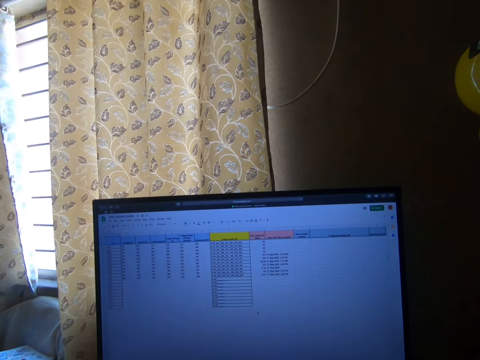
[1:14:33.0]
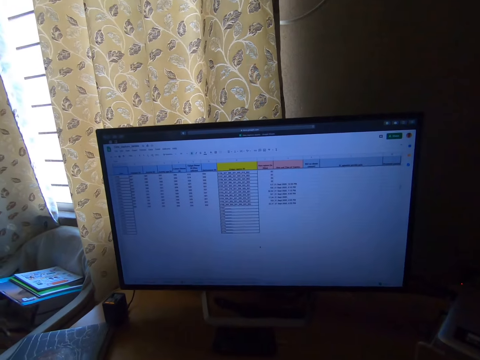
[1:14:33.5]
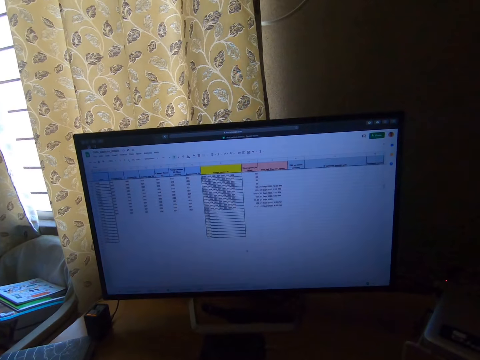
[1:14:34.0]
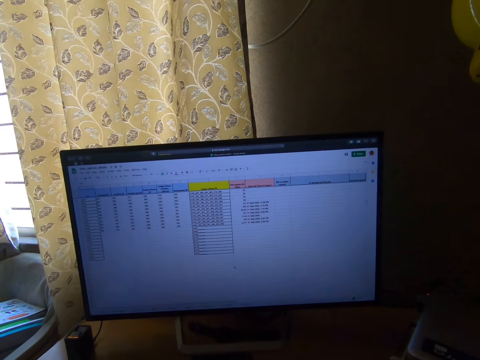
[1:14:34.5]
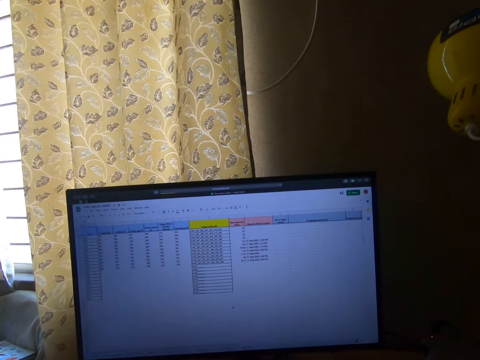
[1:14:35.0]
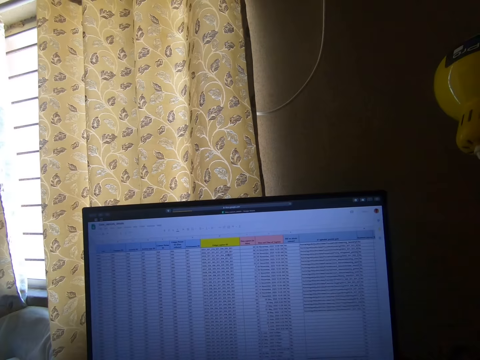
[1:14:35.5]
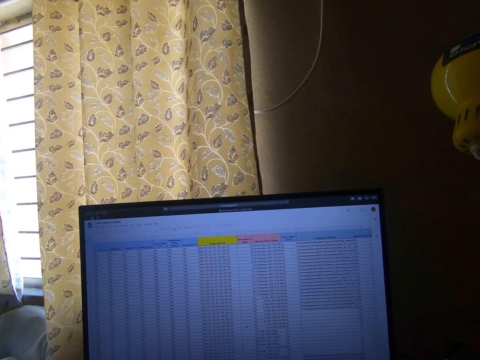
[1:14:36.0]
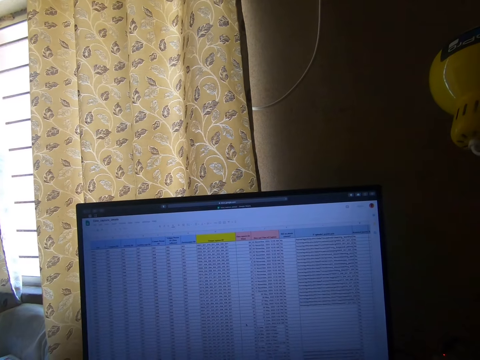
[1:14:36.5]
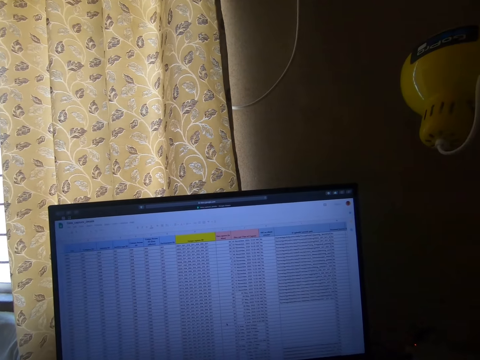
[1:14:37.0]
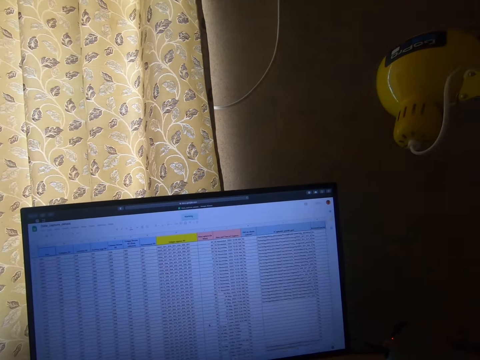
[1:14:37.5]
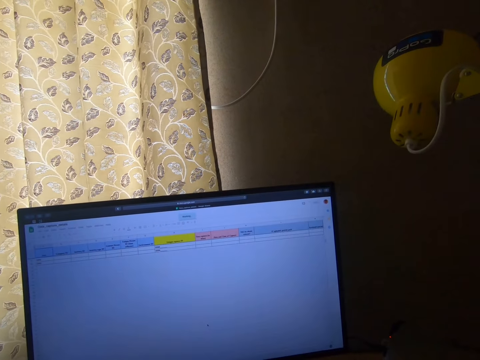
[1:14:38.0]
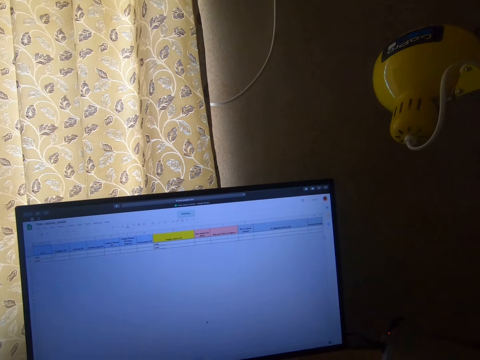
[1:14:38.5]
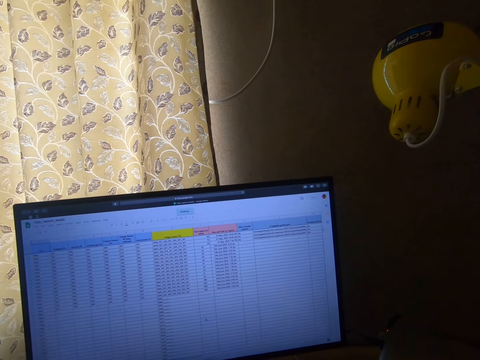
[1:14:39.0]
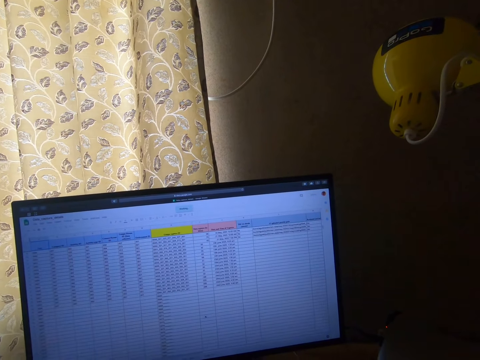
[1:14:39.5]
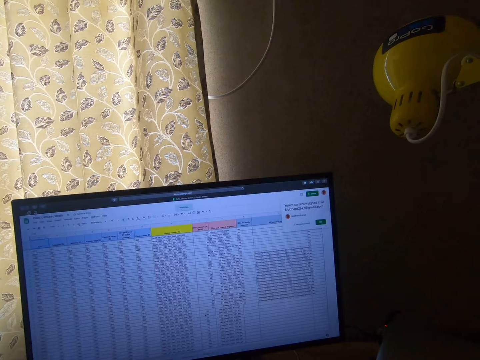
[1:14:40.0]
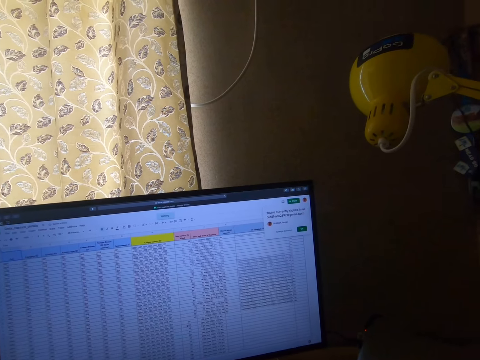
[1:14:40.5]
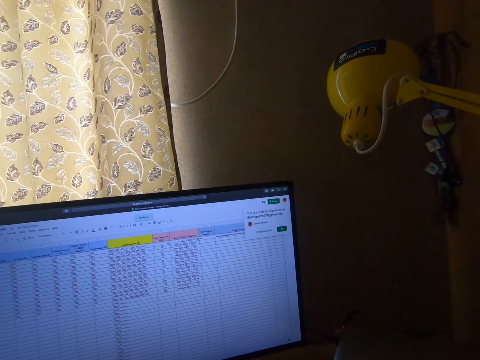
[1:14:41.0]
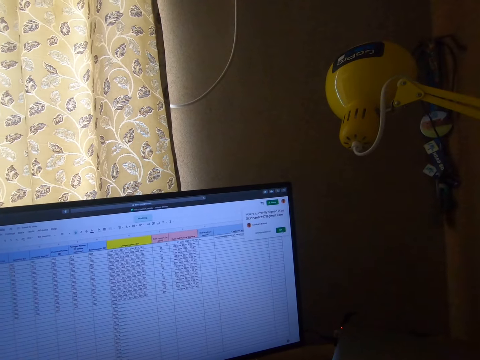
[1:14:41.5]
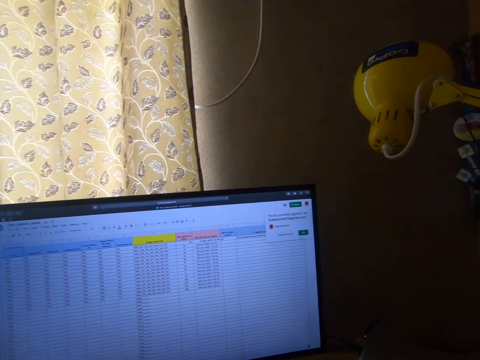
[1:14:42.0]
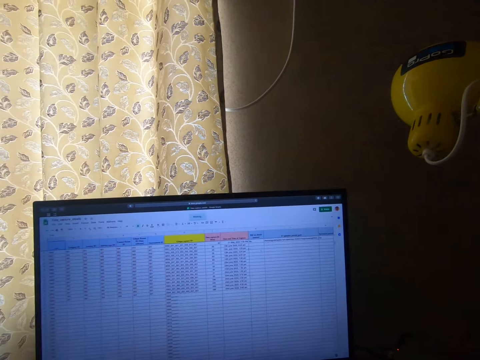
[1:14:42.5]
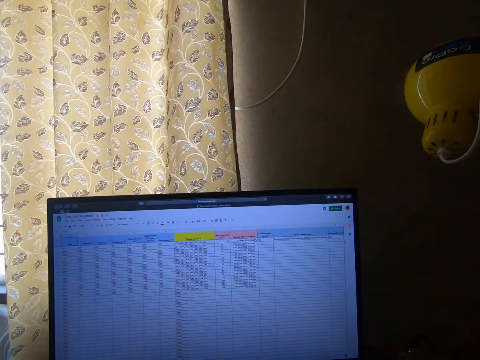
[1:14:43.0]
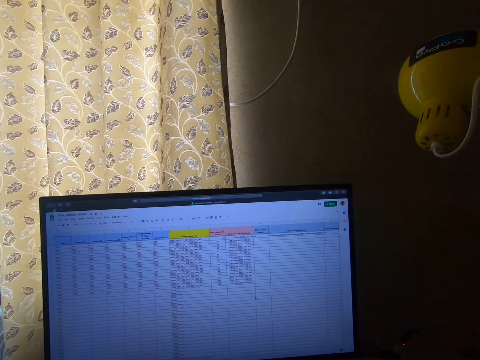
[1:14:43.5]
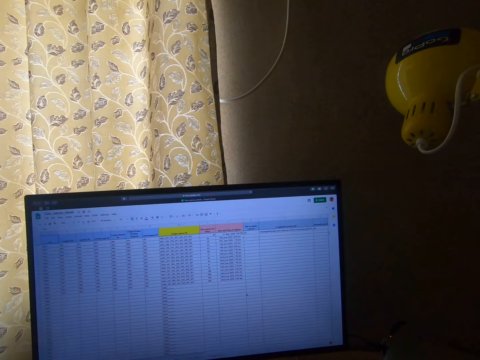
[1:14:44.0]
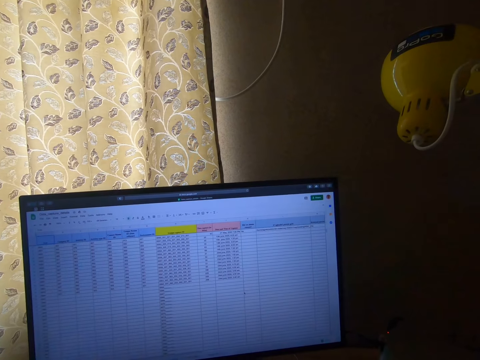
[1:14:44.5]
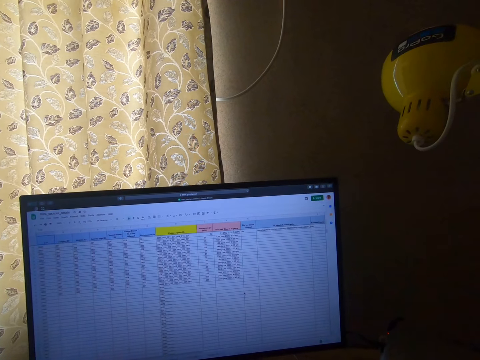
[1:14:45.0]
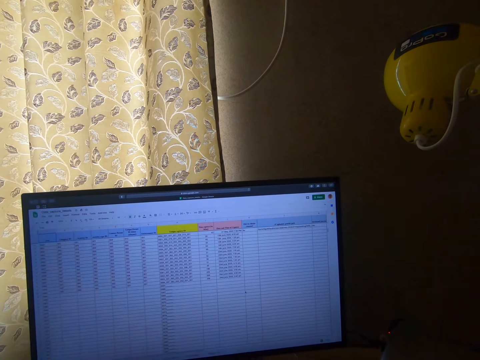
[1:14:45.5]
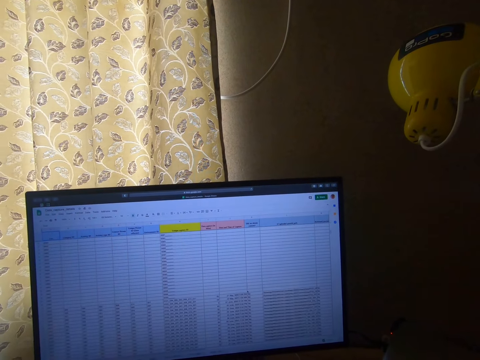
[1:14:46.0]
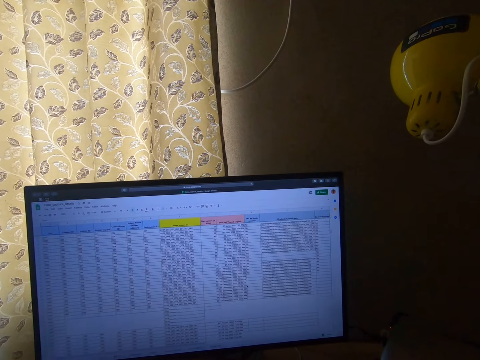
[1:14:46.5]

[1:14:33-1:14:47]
The camera wearer stares at the monitor. They operate the screen. They stare at the monitor. They operate the screen.

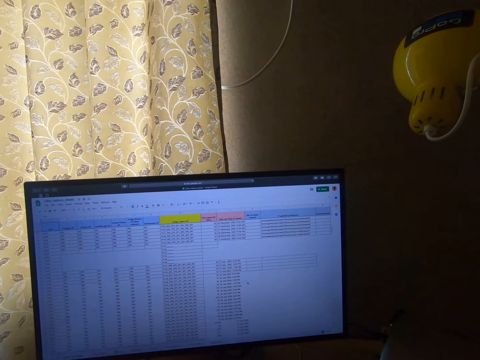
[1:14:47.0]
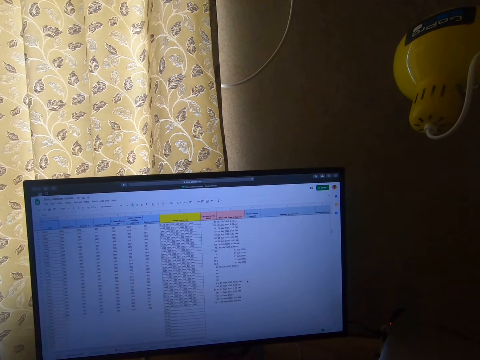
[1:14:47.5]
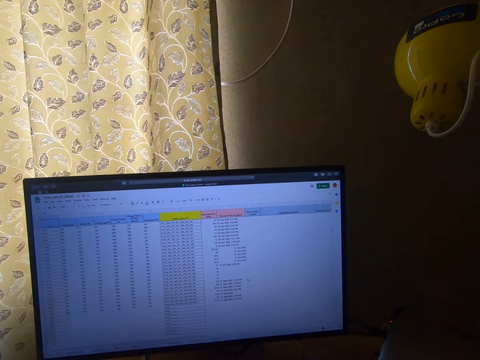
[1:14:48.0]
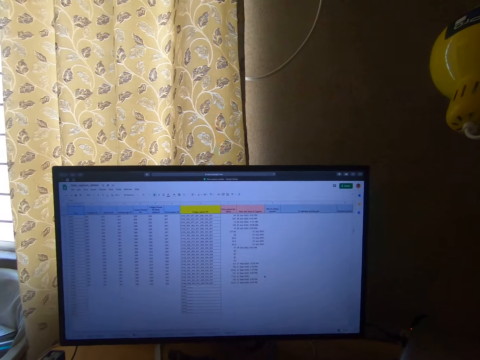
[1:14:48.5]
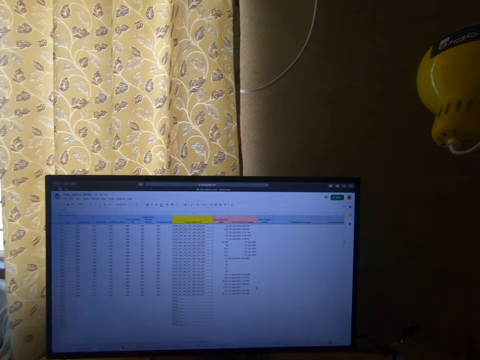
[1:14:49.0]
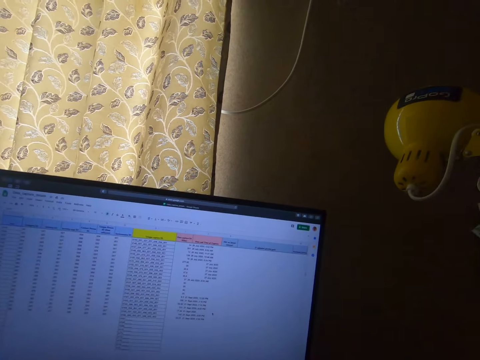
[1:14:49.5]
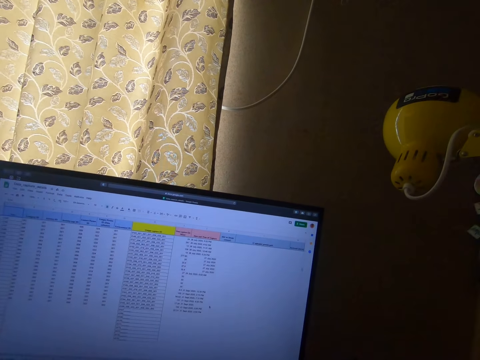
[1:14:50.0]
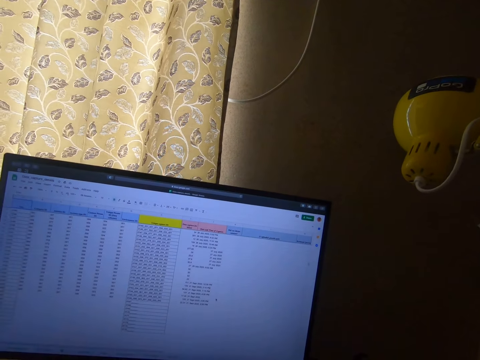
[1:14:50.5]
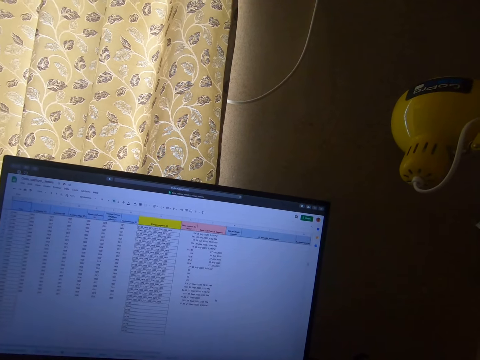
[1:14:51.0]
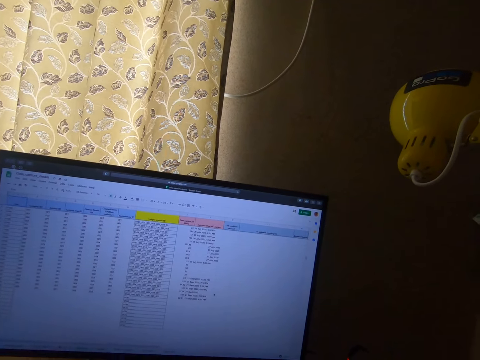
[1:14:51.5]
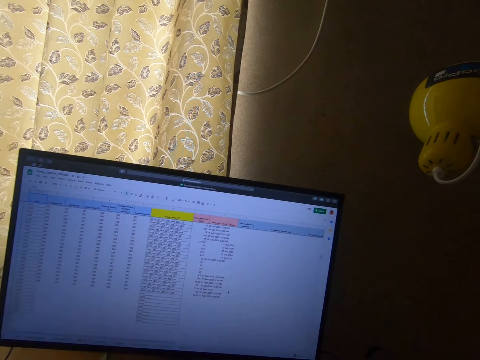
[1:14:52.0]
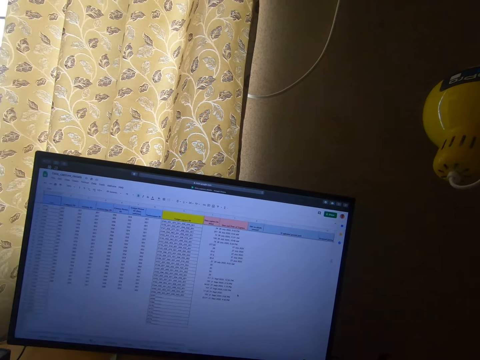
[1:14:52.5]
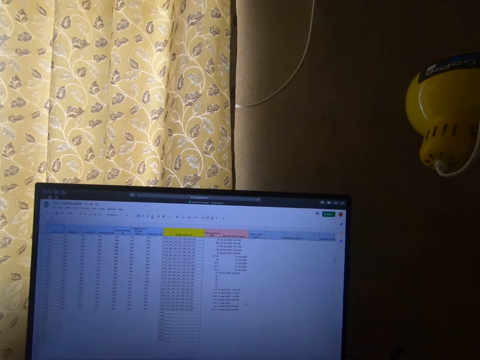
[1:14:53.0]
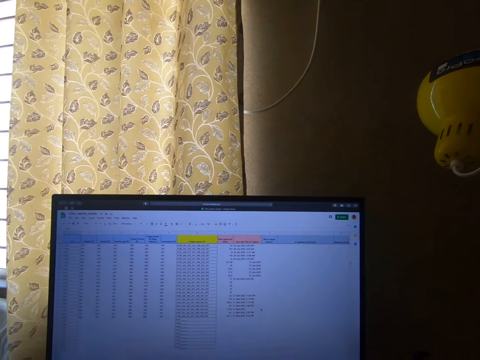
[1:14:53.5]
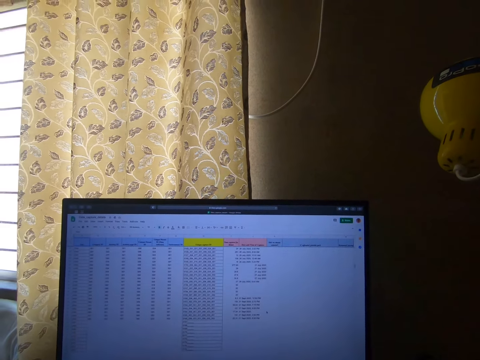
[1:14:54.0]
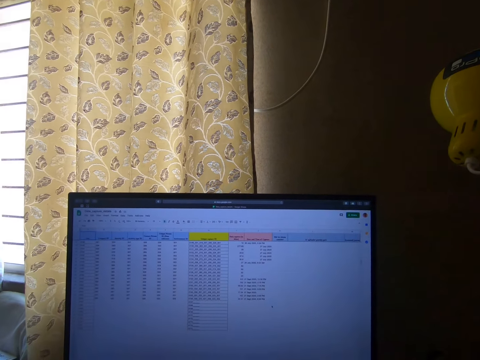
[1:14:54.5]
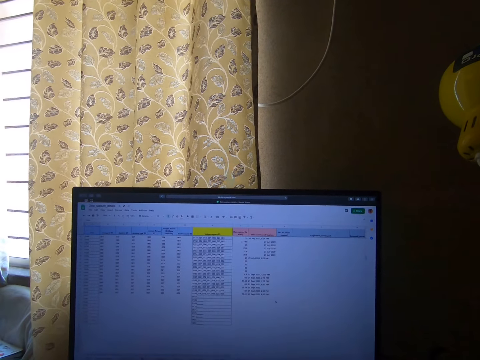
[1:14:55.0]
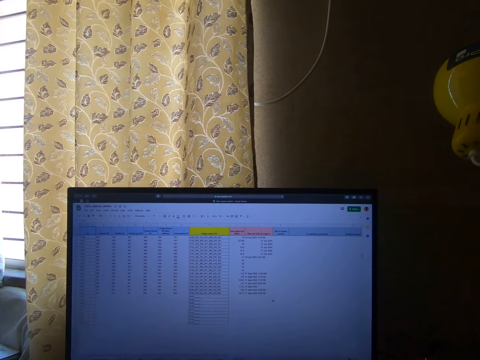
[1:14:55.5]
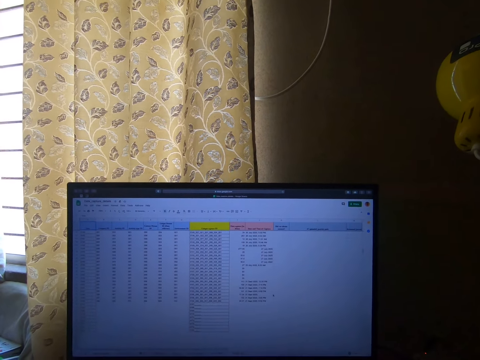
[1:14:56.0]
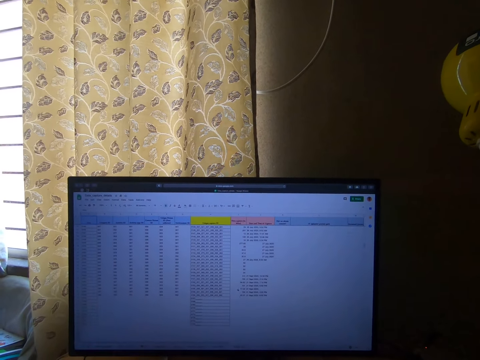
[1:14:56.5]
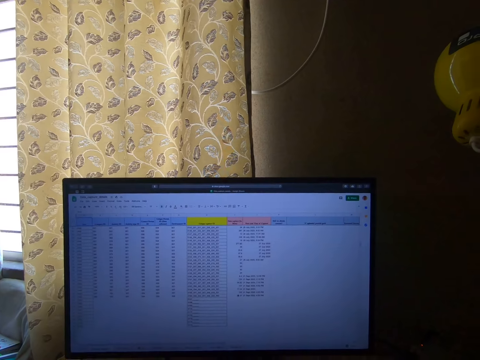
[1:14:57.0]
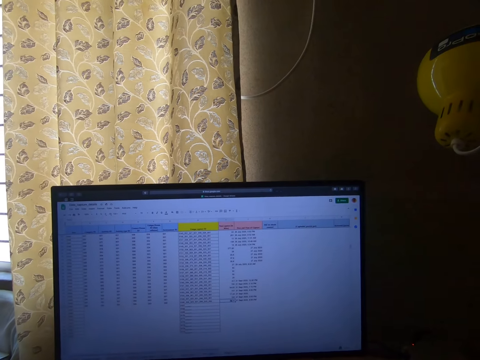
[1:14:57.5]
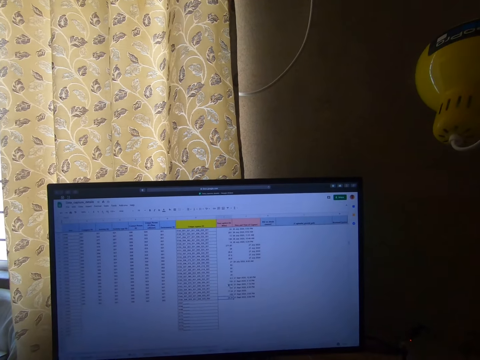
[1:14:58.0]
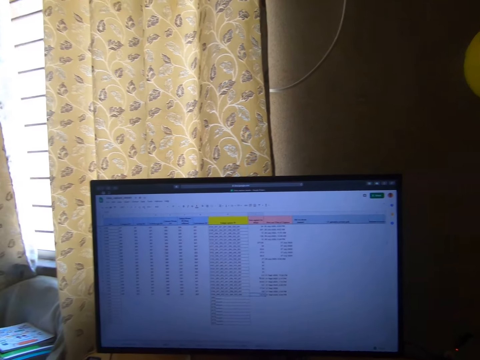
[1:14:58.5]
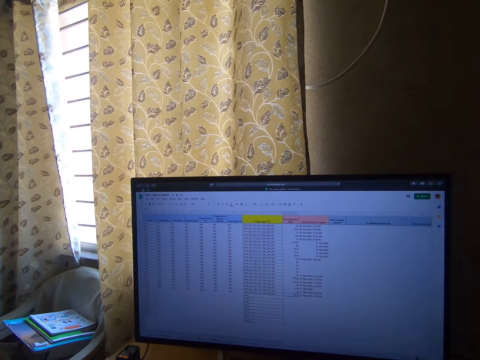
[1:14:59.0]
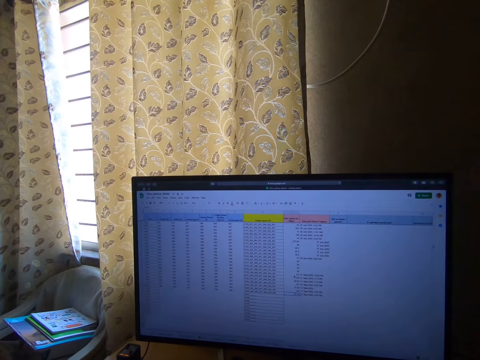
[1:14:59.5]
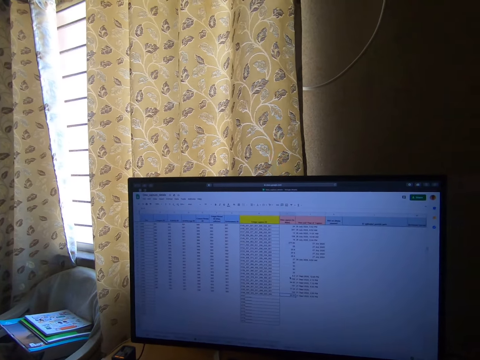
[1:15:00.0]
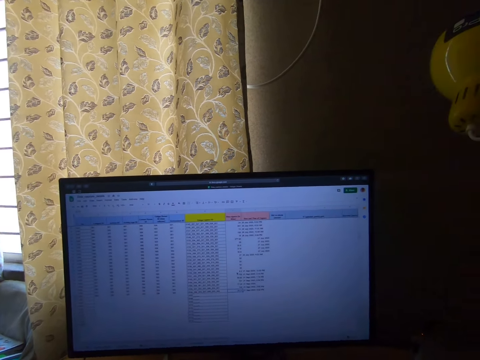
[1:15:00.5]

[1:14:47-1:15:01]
The camera wearer stares at the monitor. They operate the screen. They stare at the monitor. They operate the screen. They look around the window.
